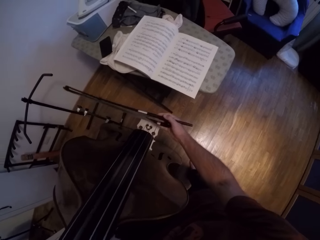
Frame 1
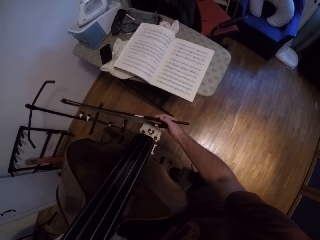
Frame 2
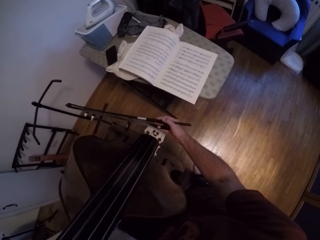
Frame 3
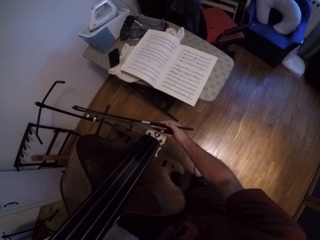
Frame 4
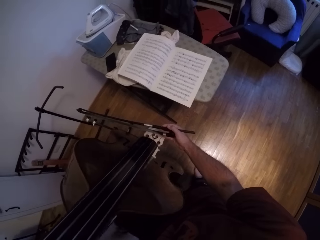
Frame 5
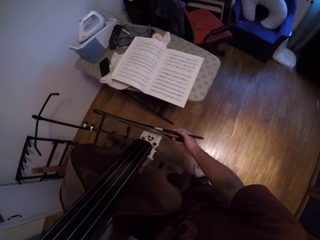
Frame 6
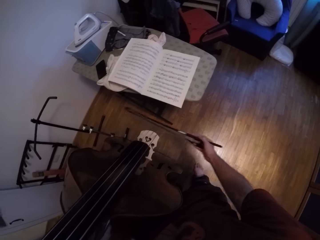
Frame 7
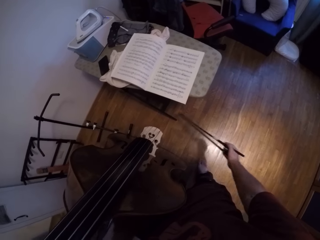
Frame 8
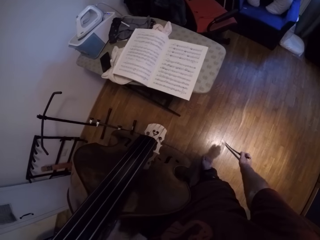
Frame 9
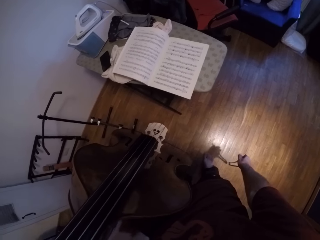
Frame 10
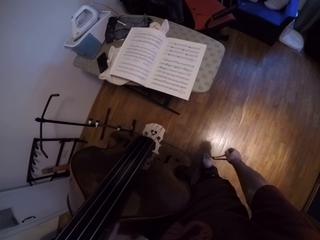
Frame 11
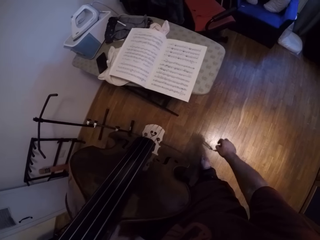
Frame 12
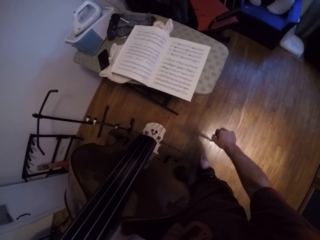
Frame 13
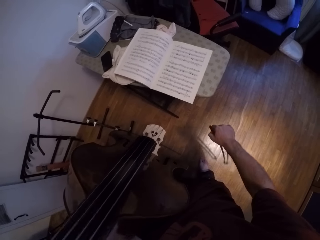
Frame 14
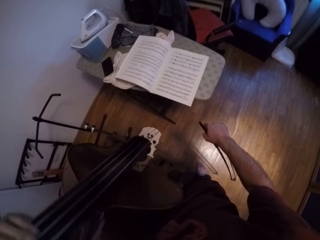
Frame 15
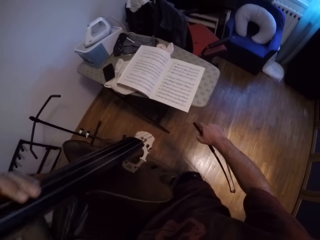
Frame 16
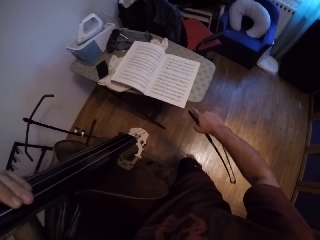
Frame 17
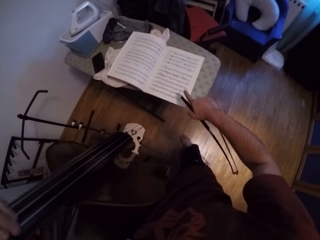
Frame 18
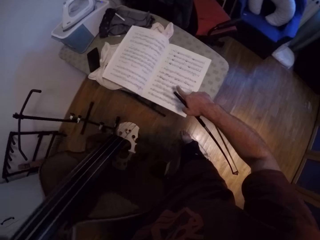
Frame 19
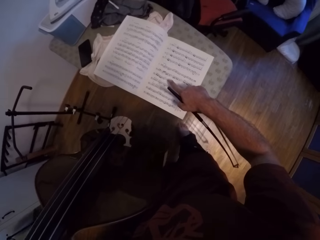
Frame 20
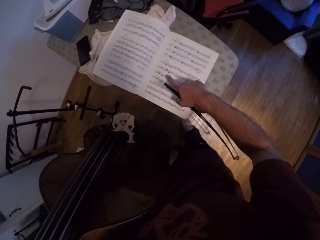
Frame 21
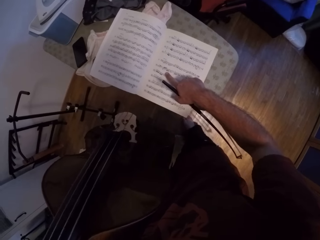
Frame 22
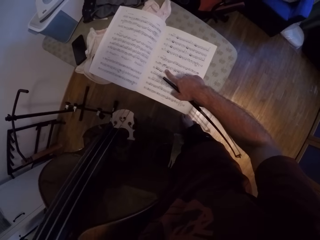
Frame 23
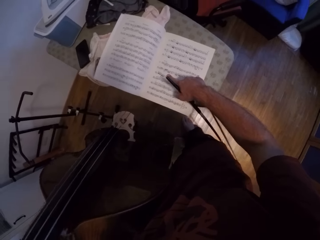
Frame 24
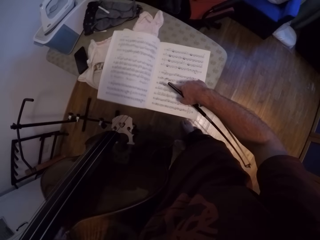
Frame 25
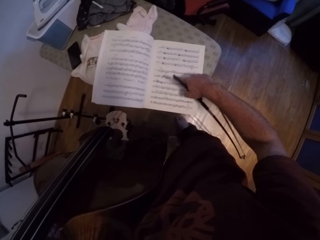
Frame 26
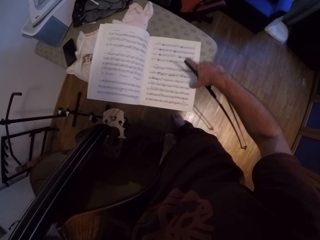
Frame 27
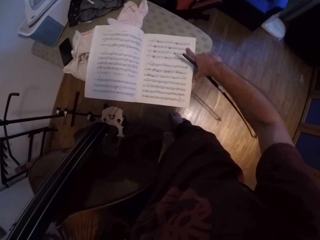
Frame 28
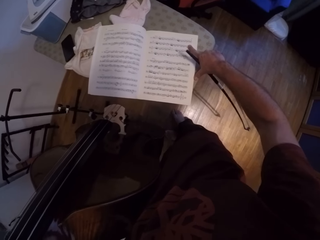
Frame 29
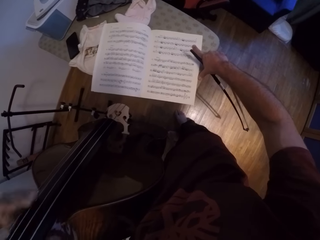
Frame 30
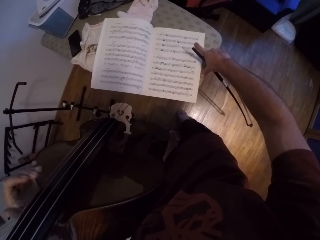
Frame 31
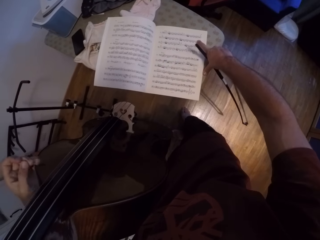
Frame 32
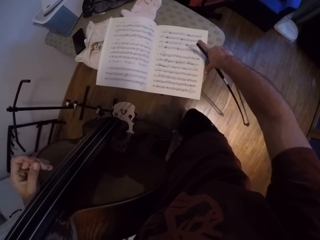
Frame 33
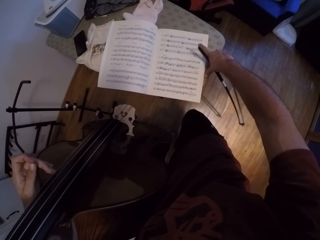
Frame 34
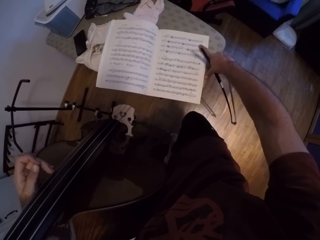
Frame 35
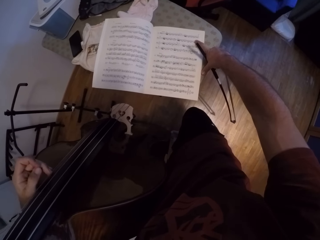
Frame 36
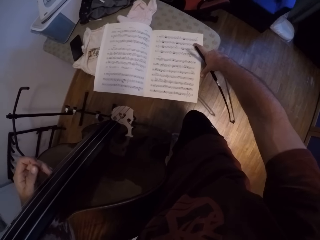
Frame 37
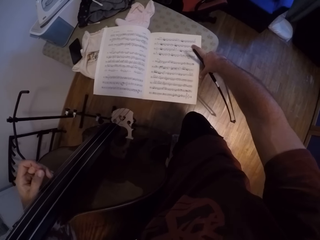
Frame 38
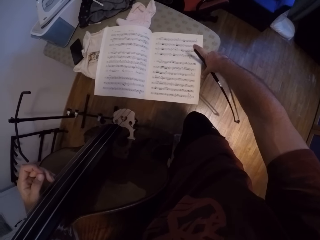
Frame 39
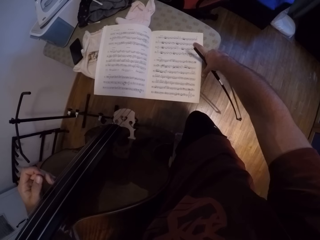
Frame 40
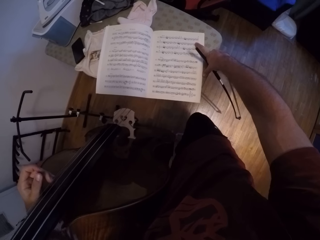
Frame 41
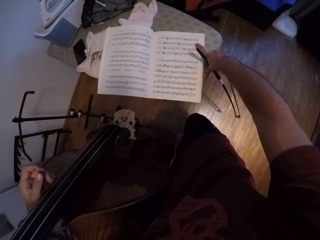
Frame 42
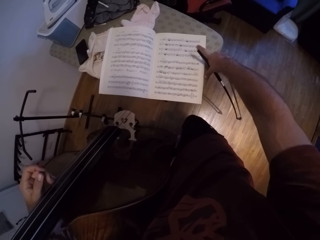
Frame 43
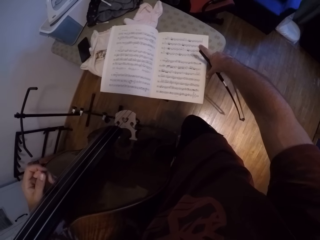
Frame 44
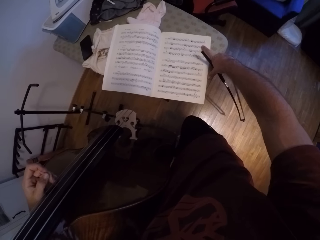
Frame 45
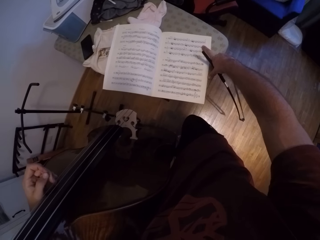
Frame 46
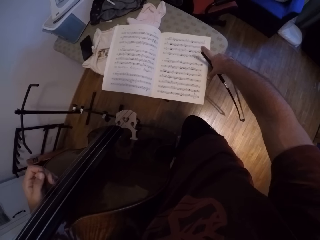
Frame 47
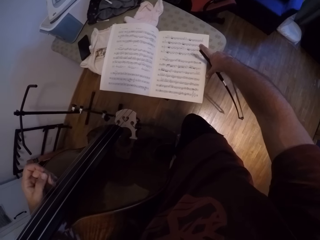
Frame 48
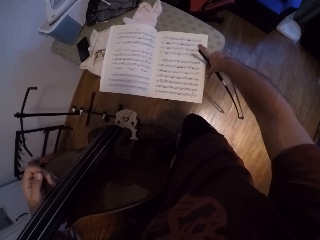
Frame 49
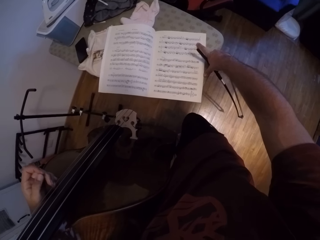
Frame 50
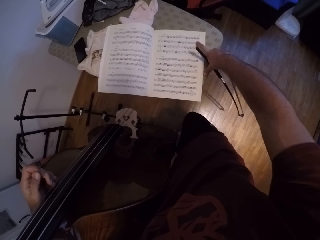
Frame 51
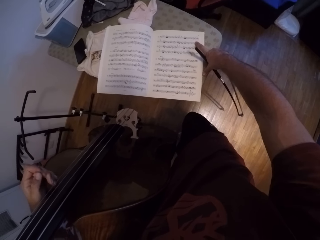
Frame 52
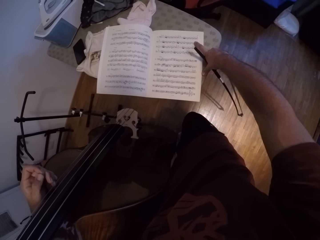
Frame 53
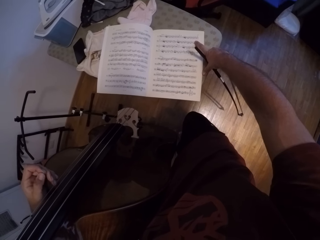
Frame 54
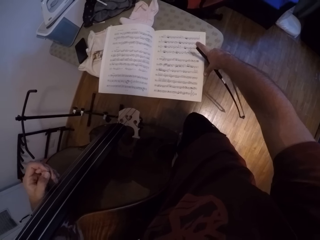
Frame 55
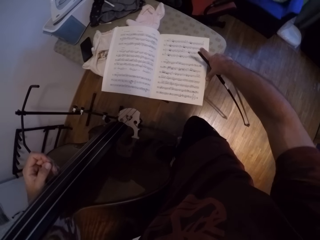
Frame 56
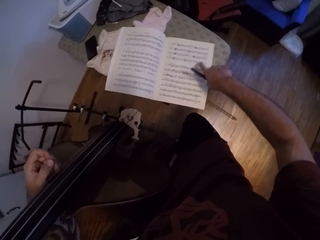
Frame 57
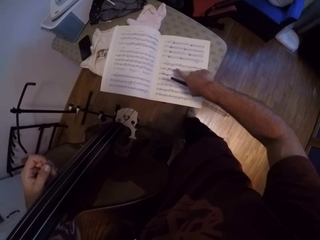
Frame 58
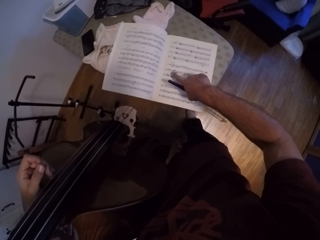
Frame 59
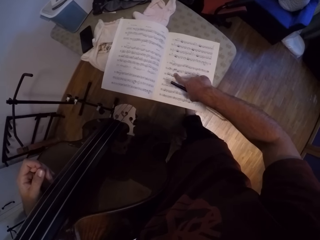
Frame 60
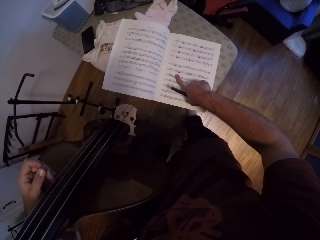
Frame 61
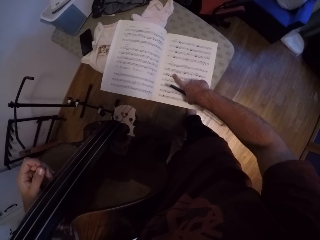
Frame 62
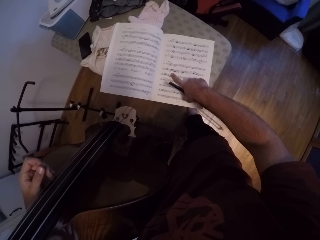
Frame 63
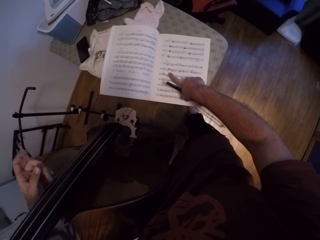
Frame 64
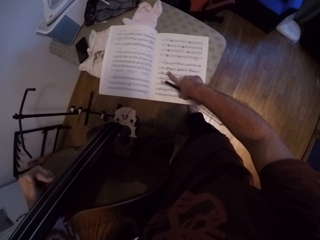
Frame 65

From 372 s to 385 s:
The camera wearer pauses. He holds the Jules Pajeot on his right hand. He points at the book with his right hand. He moves his left hand.

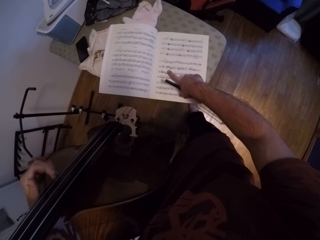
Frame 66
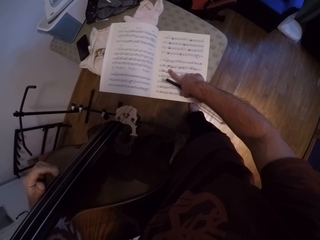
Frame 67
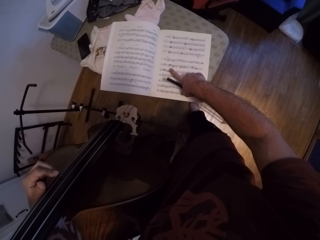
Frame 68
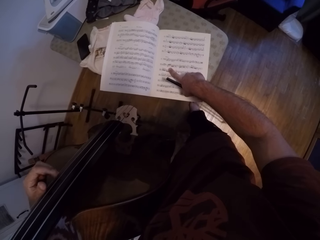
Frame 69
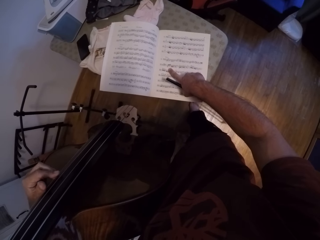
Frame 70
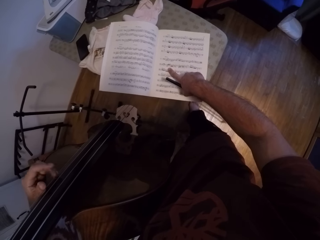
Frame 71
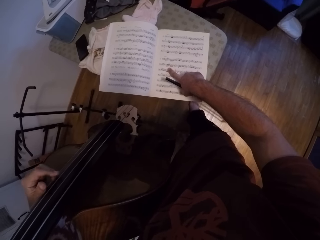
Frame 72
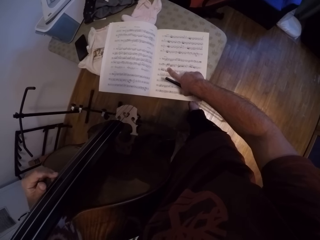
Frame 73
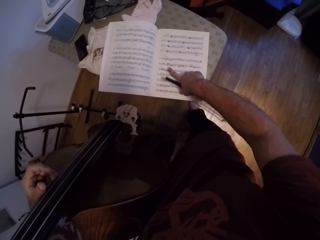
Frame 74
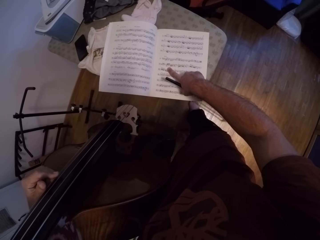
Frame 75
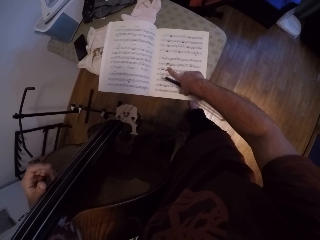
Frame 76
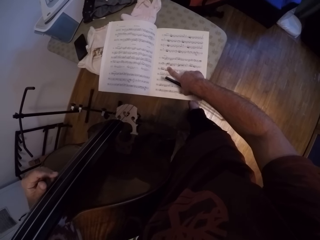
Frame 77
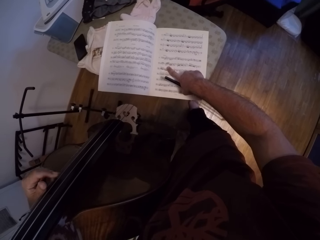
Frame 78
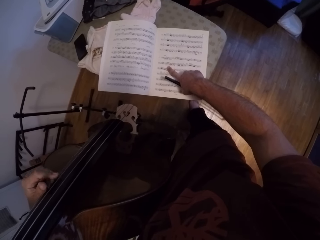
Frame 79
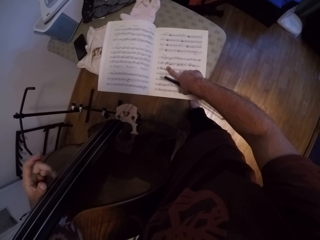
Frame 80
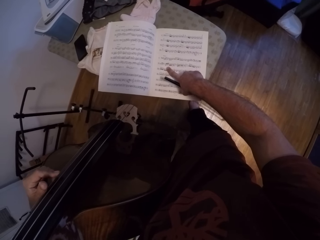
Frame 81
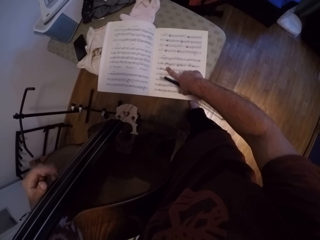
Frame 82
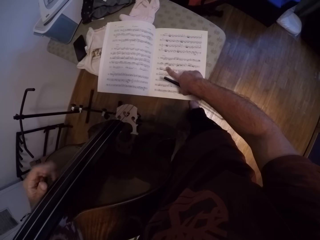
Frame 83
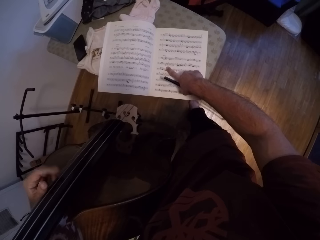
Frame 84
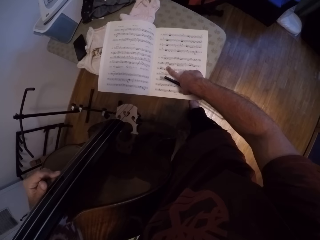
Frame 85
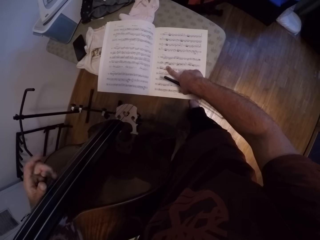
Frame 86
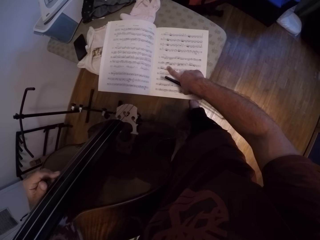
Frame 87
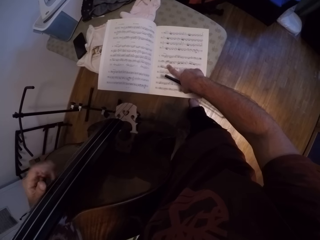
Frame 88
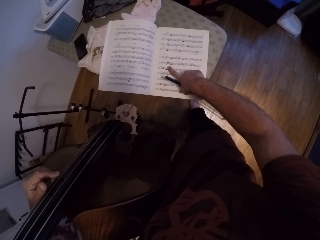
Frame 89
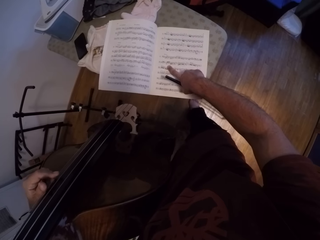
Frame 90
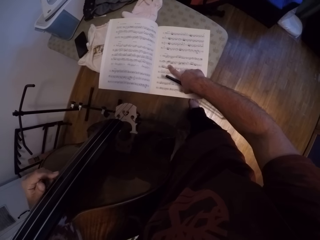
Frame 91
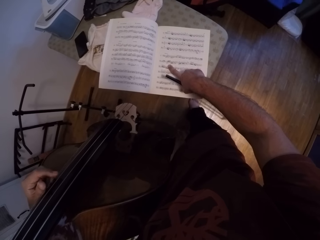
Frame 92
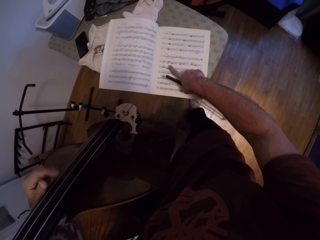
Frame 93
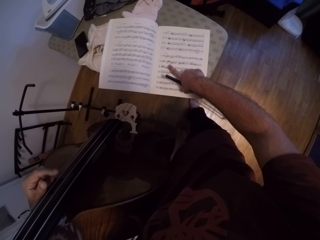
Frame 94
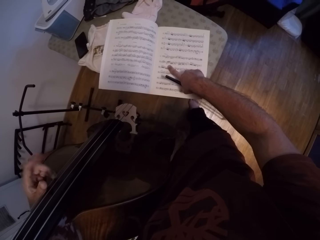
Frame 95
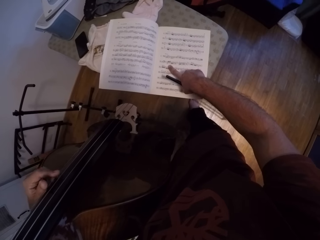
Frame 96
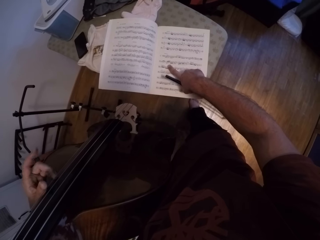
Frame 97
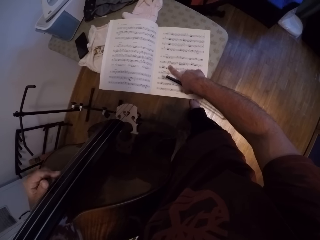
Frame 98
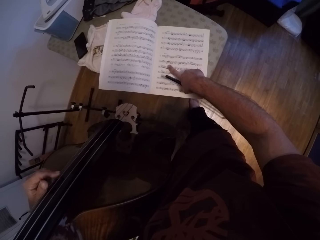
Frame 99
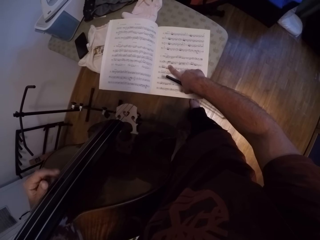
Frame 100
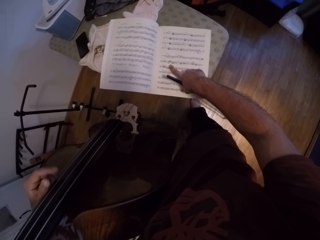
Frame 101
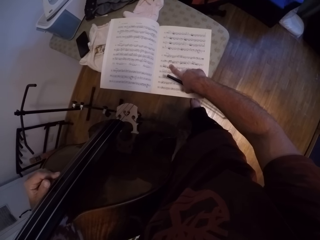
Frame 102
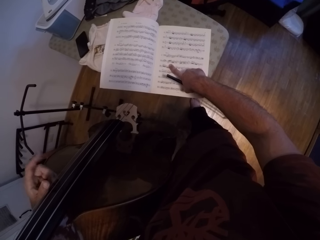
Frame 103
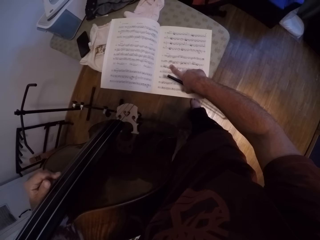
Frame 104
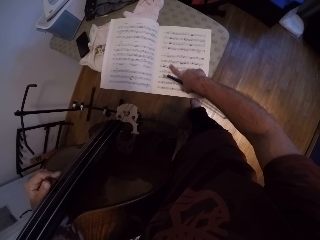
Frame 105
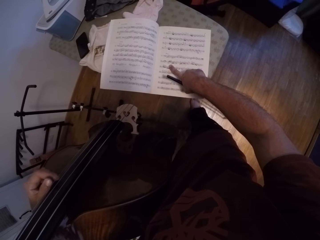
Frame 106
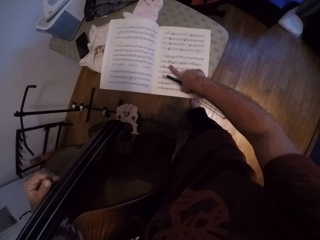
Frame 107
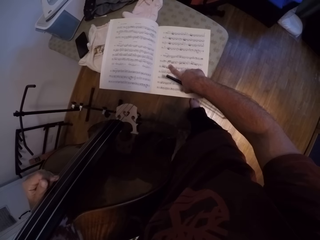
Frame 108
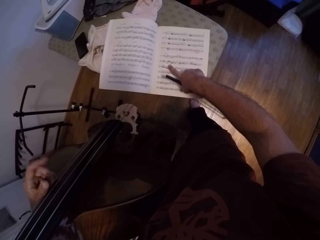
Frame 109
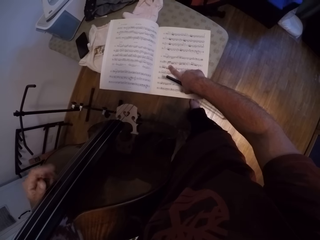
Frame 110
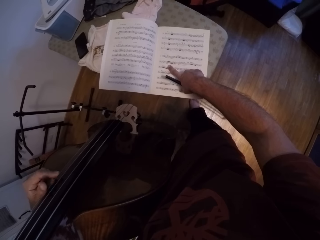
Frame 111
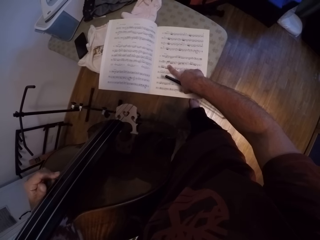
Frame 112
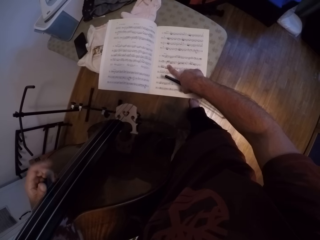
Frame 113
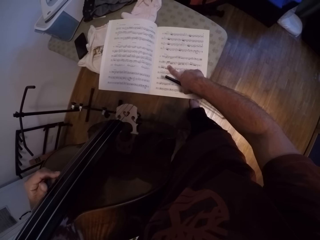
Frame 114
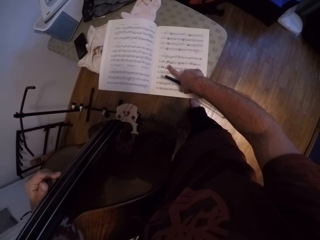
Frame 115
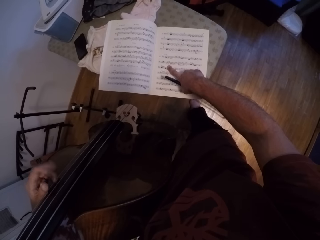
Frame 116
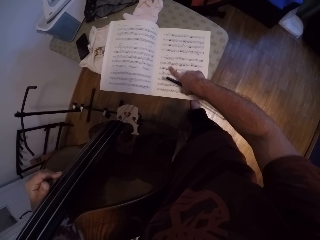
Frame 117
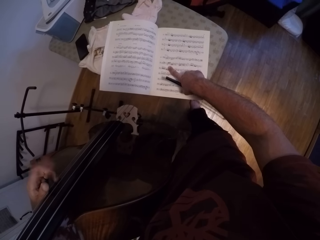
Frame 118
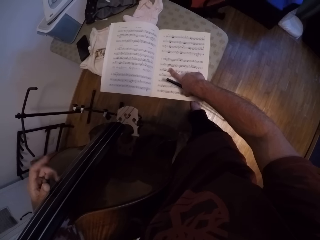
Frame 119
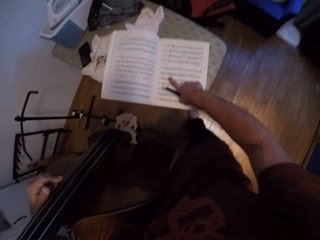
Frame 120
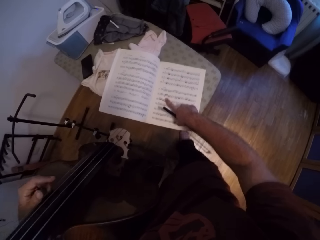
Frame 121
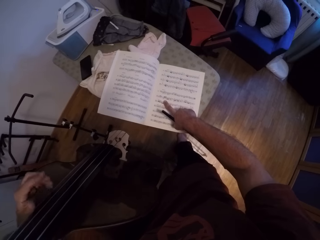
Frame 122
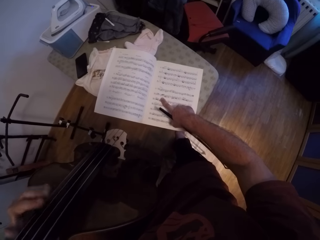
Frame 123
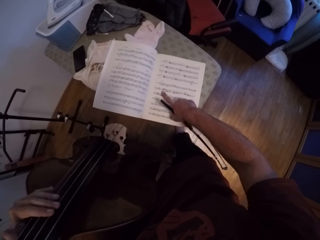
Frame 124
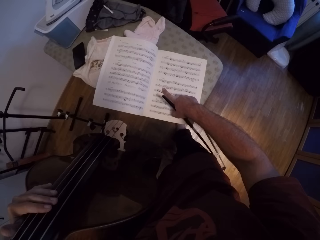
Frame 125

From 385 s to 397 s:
The camera wearer points at the book. He taps the violin with his left index finger. He taps the violin with his left index finger again. He points at the book.
